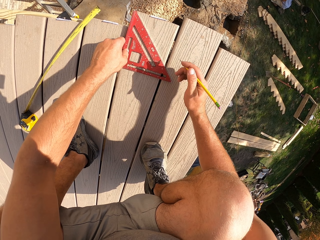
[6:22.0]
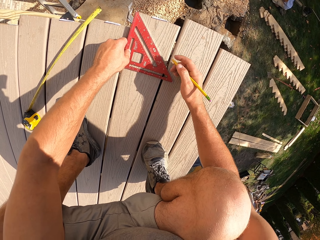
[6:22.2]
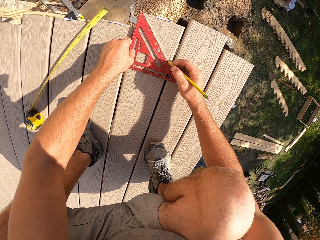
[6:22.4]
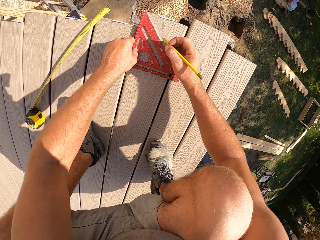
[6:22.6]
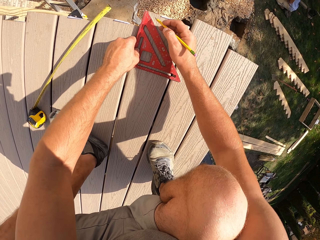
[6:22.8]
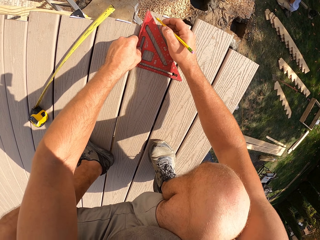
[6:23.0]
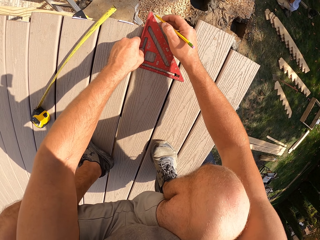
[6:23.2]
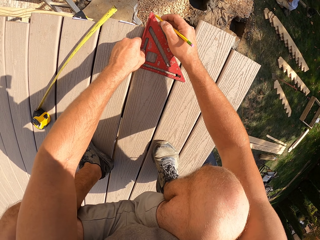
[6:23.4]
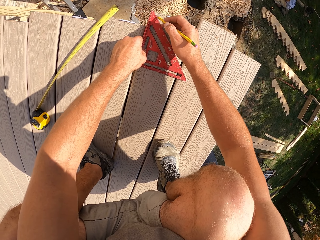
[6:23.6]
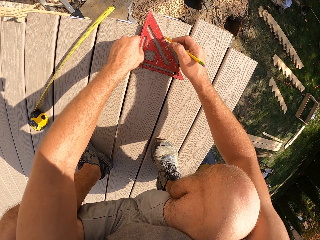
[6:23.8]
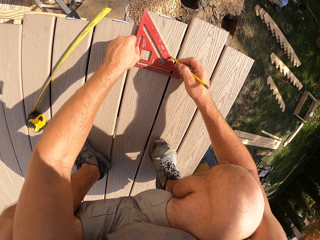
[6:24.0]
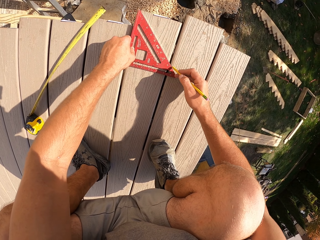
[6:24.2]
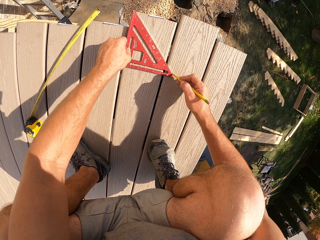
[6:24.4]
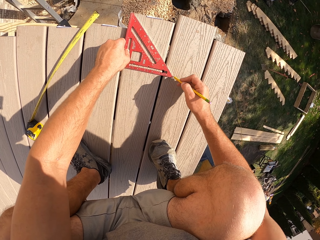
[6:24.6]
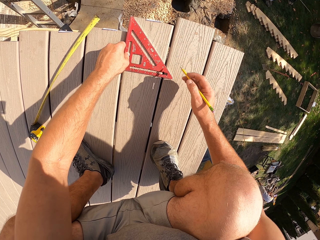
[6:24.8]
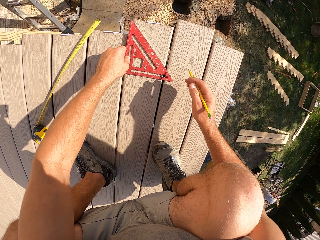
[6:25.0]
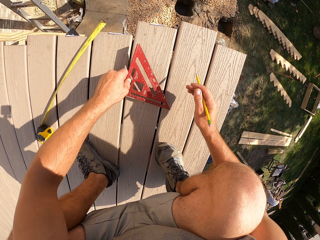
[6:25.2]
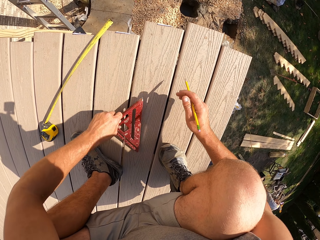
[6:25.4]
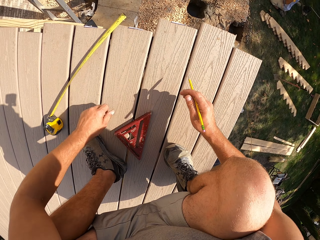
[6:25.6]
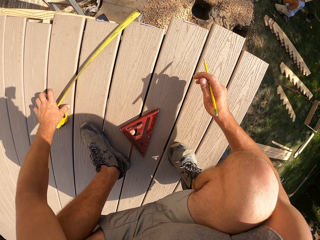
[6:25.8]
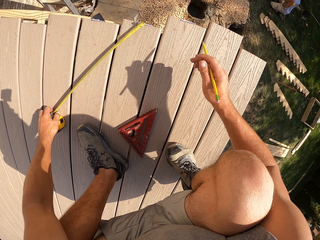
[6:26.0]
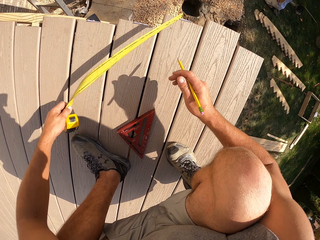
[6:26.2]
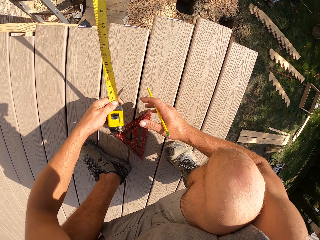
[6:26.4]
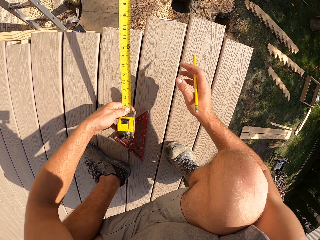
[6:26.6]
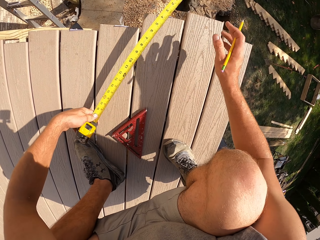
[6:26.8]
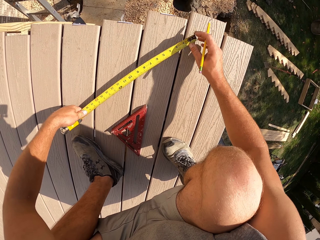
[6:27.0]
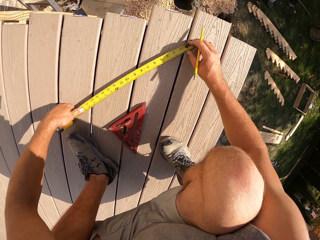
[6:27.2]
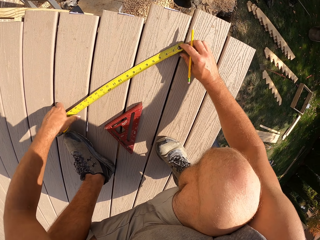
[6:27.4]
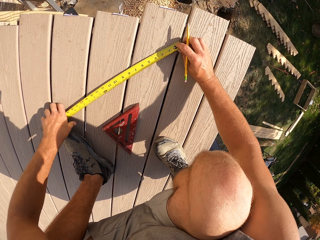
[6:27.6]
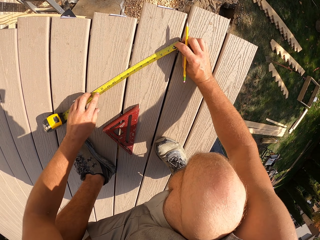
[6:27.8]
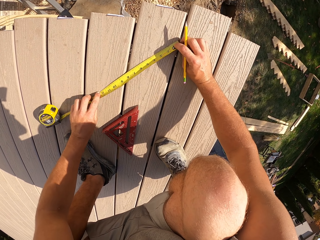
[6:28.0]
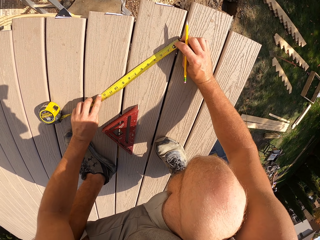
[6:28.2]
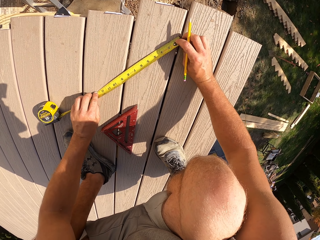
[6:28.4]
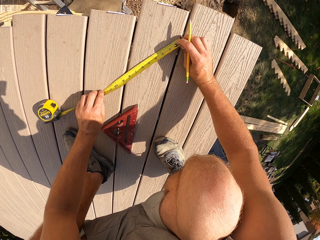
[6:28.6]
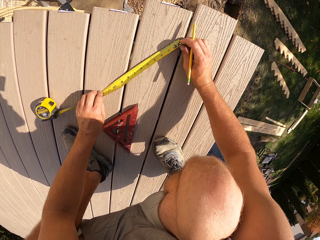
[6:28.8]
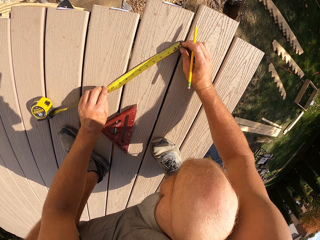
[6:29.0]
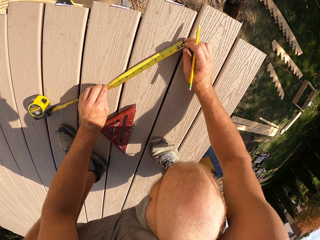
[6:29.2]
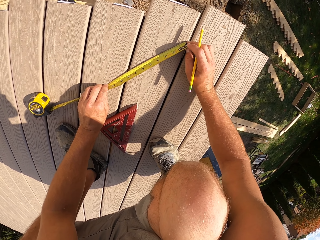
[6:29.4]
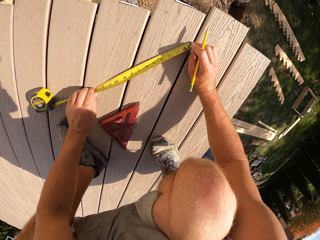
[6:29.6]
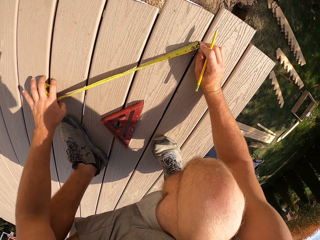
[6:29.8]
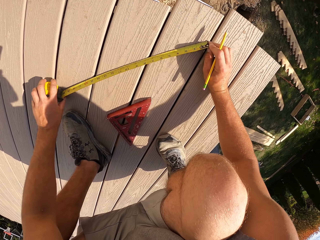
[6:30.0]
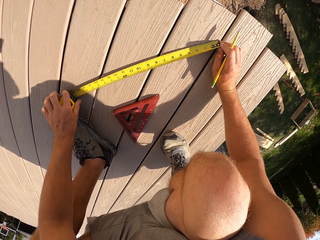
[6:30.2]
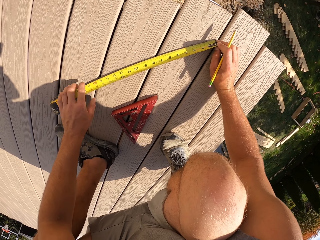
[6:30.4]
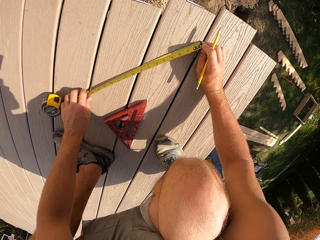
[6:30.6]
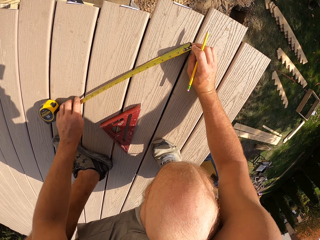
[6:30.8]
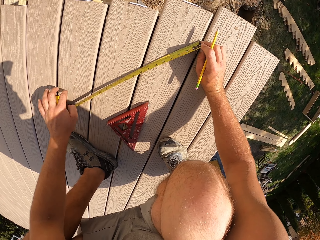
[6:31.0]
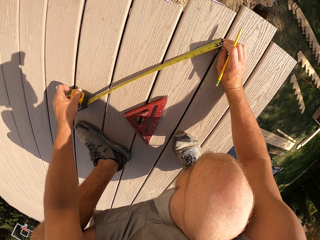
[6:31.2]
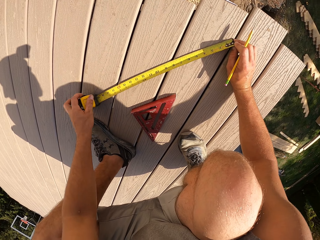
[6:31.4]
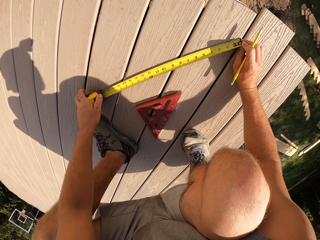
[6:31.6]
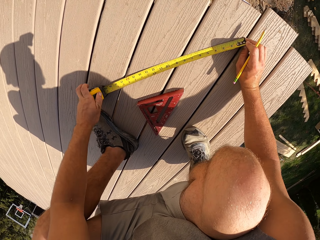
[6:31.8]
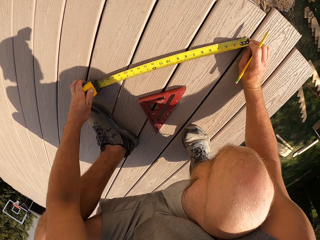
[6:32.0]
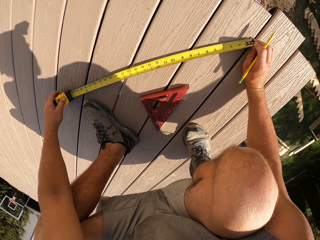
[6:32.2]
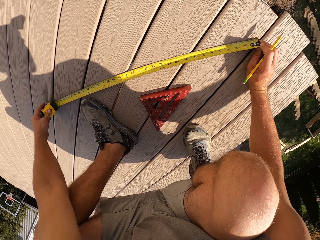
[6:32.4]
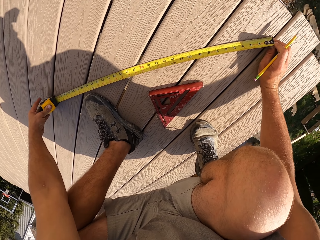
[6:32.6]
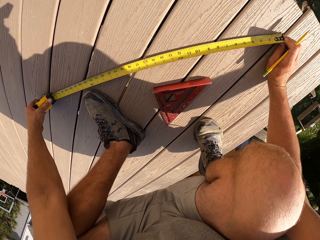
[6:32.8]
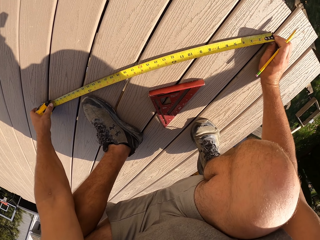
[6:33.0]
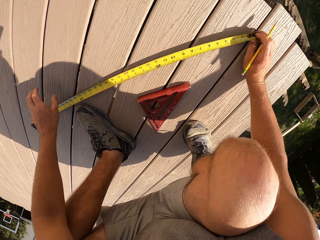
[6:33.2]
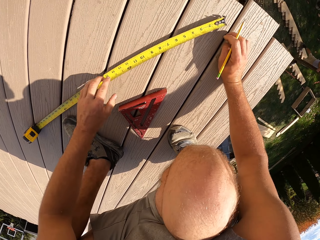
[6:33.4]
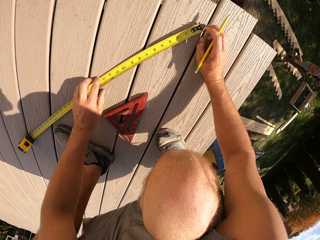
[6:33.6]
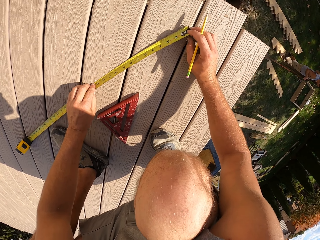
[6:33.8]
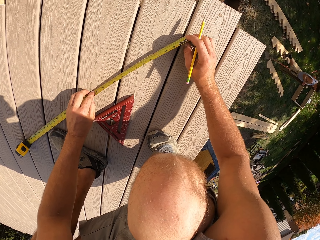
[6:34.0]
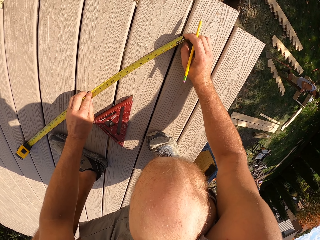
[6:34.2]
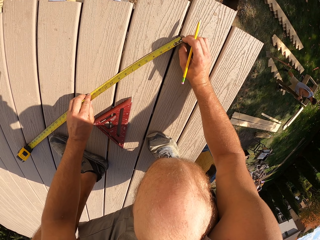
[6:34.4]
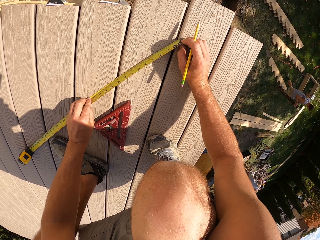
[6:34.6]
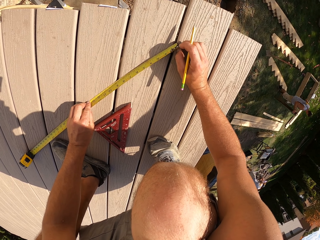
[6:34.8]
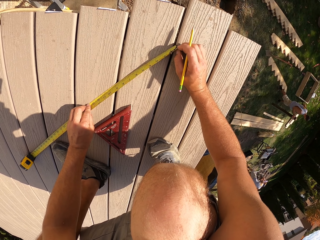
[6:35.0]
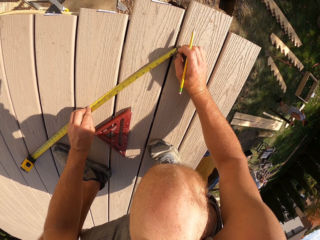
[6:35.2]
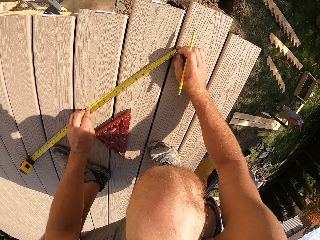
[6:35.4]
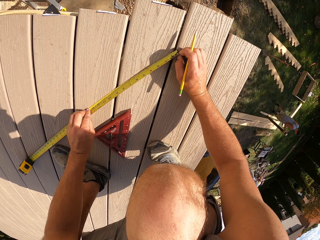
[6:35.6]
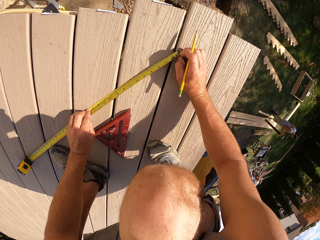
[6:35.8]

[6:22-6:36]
The camera wearer marks the size required on a wood. They put away the triangle ruler. They pick a tape measure. They measure the size required on the wood.

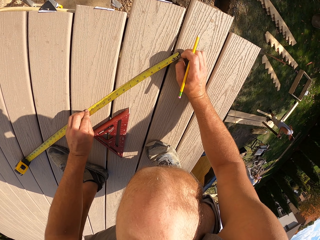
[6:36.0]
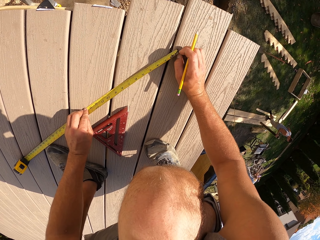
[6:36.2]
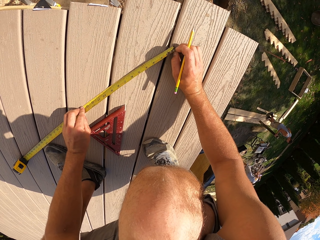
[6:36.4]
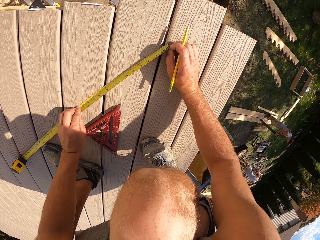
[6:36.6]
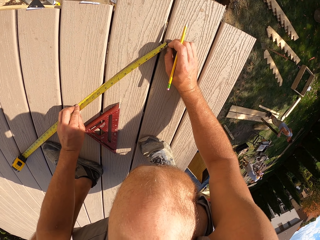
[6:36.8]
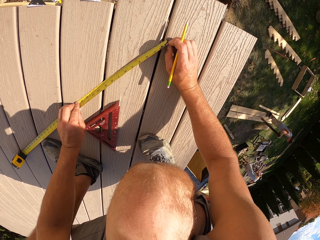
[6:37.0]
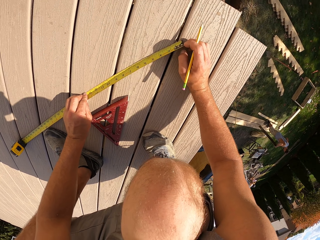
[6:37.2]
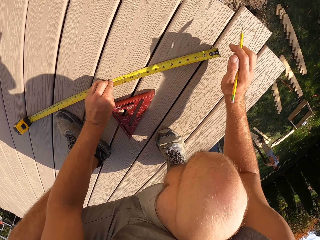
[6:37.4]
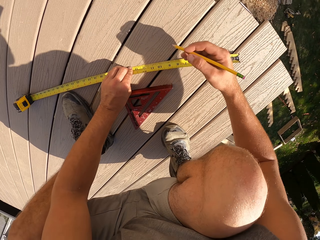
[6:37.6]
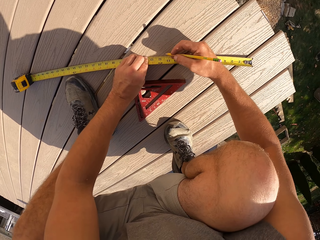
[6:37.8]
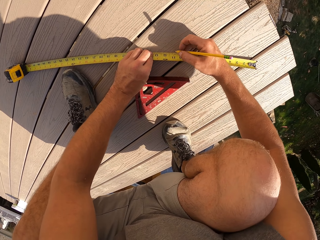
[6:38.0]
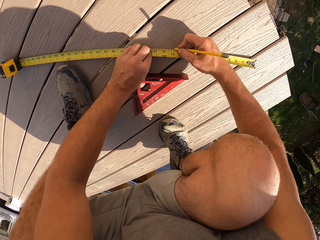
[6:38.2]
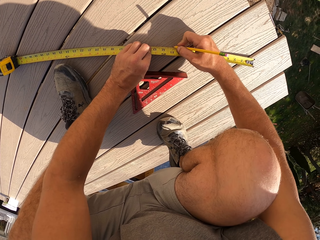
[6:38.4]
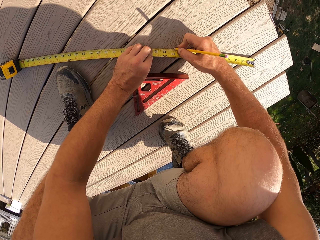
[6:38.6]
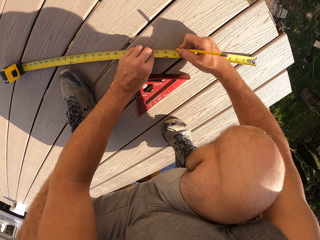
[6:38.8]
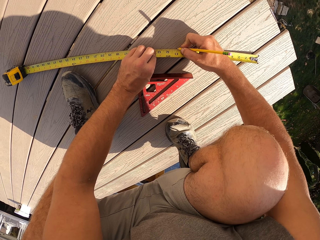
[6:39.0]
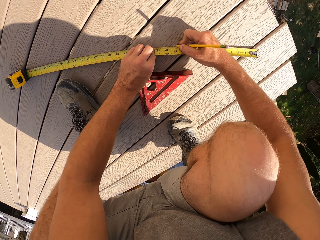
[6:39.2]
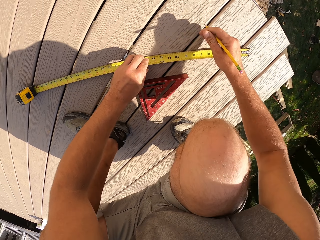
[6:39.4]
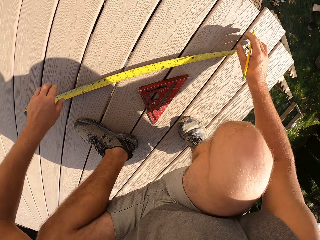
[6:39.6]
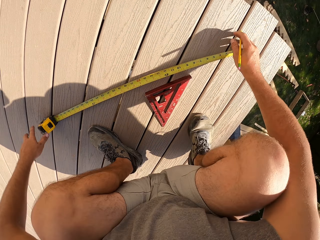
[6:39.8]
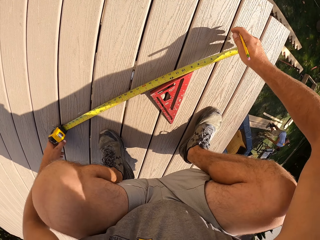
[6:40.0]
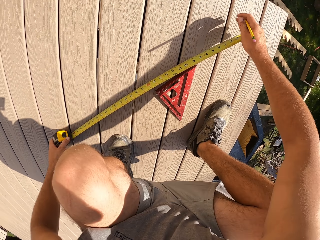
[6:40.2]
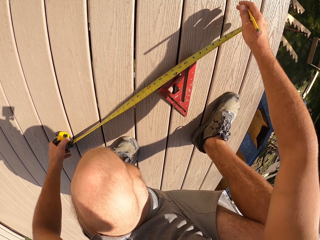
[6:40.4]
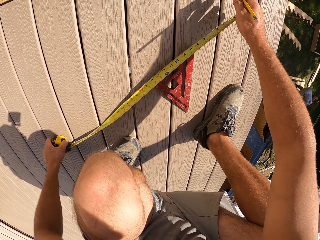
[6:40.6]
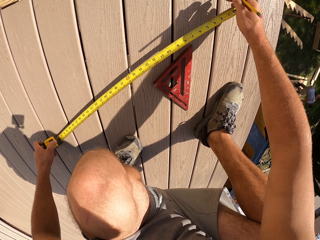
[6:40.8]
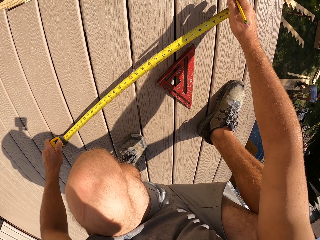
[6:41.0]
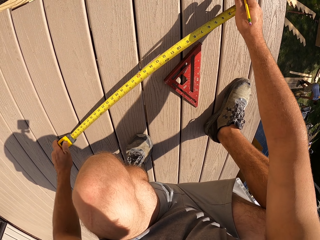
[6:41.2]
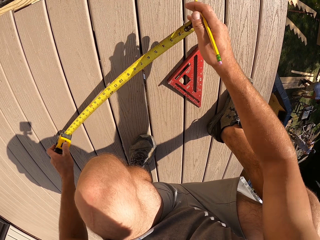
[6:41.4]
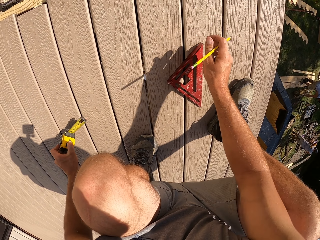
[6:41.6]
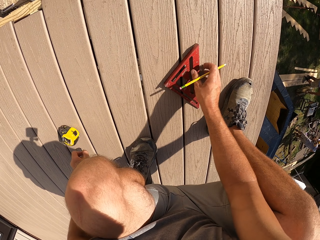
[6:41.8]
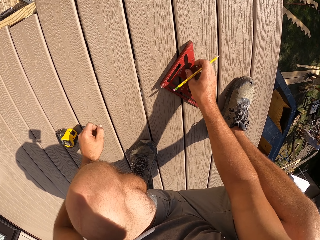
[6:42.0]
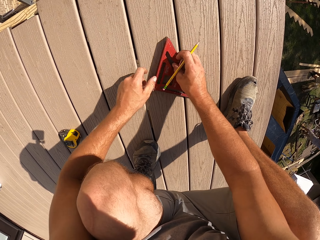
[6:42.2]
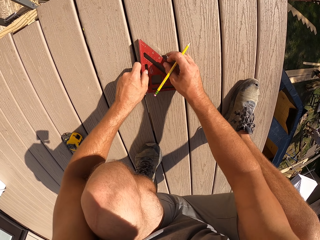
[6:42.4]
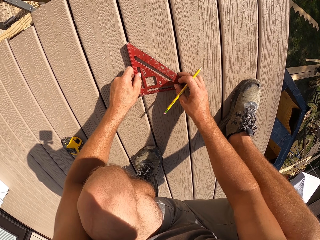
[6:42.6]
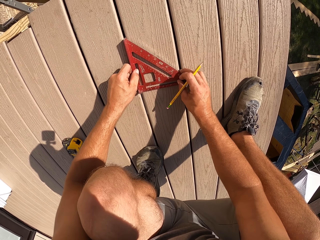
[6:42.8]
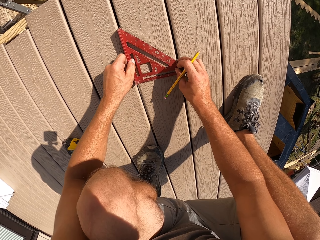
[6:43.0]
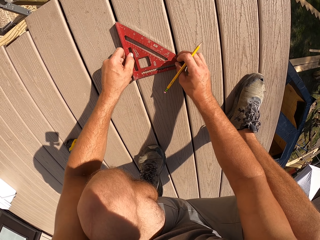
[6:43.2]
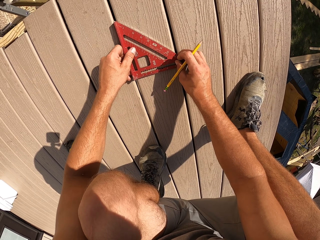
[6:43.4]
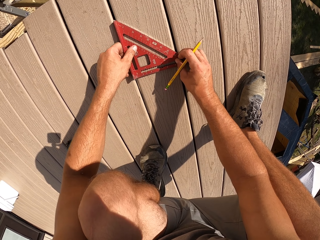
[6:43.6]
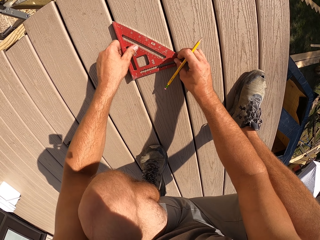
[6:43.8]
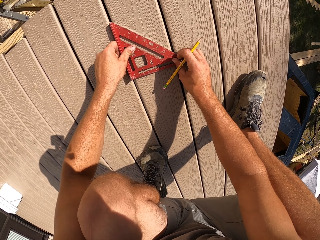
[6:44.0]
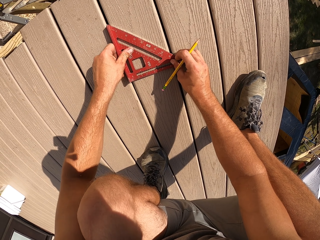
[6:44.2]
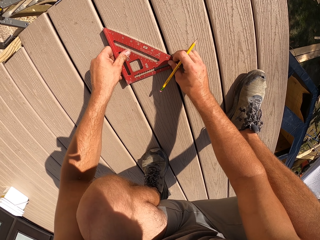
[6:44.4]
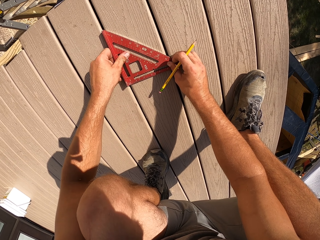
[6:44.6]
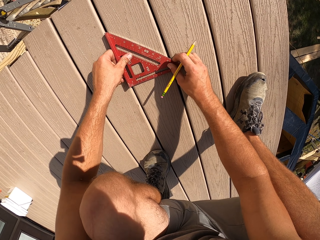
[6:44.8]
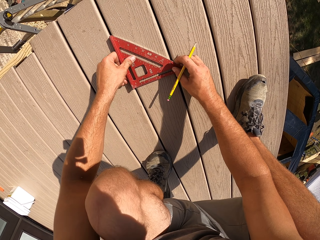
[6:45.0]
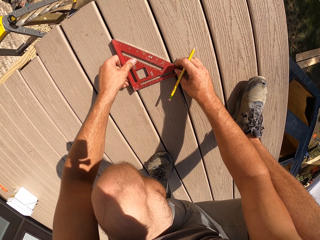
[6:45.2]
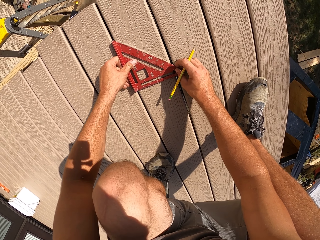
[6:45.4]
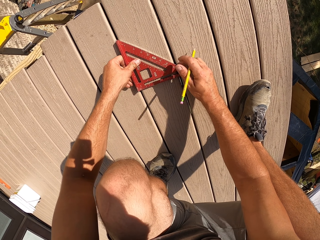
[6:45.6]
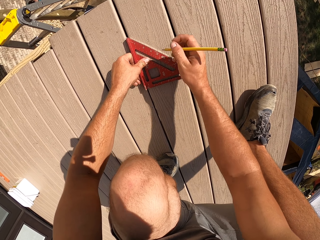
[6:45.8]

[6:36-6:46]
The camera wearer marks the size required on the wood. They pick a triangle ruler.
